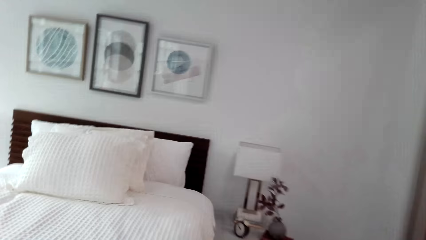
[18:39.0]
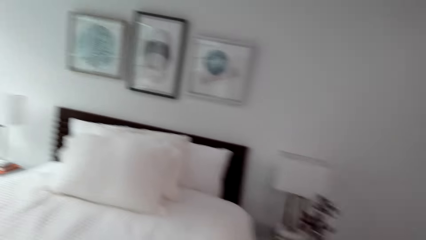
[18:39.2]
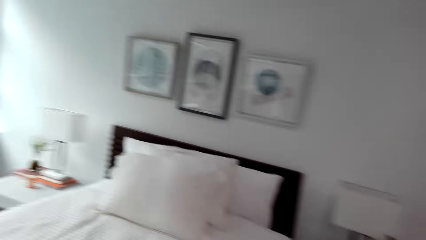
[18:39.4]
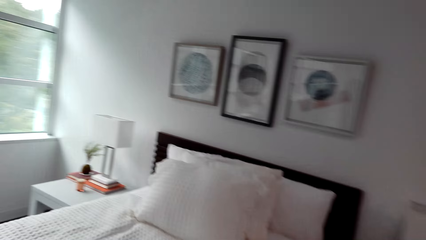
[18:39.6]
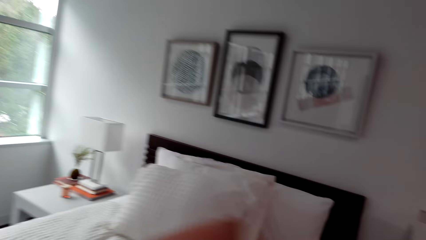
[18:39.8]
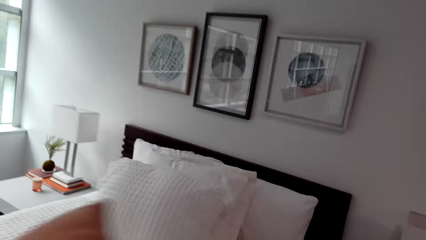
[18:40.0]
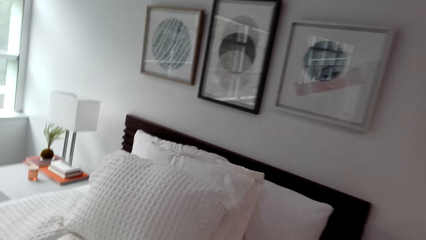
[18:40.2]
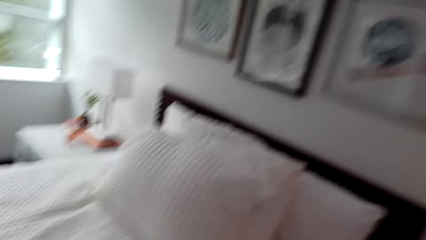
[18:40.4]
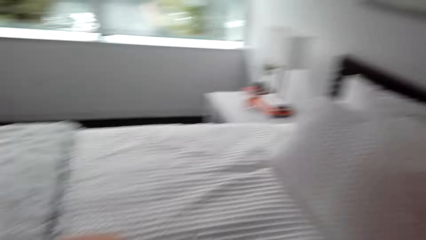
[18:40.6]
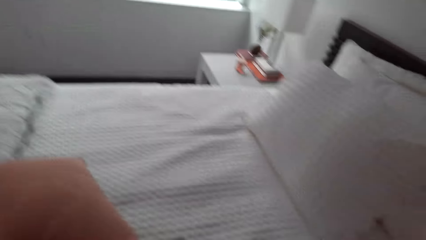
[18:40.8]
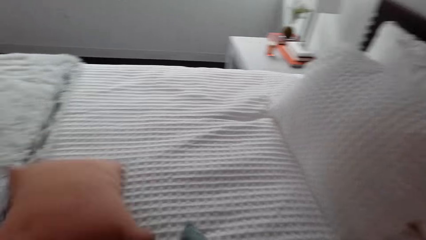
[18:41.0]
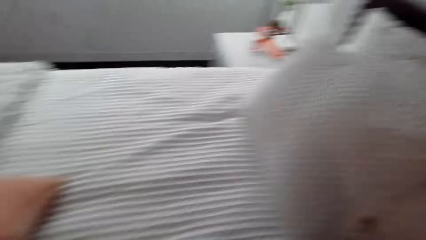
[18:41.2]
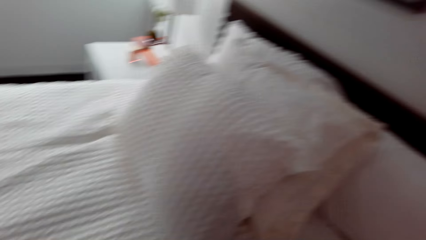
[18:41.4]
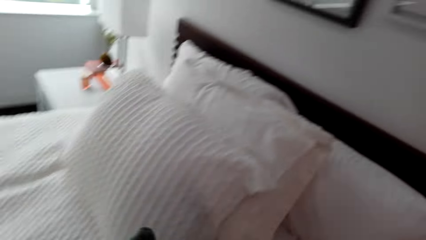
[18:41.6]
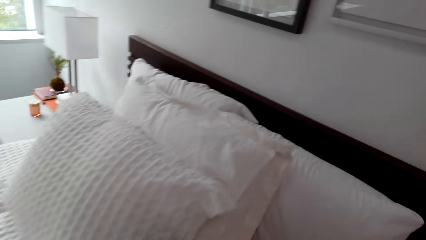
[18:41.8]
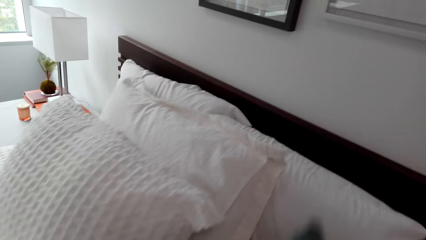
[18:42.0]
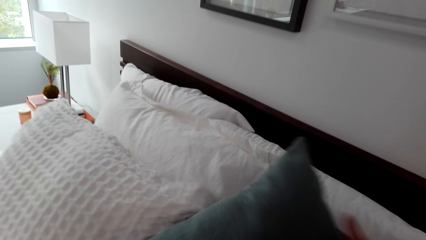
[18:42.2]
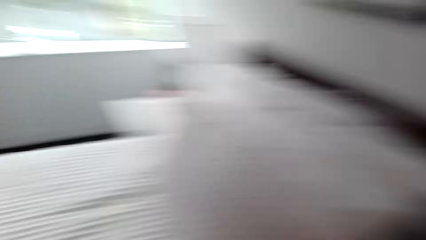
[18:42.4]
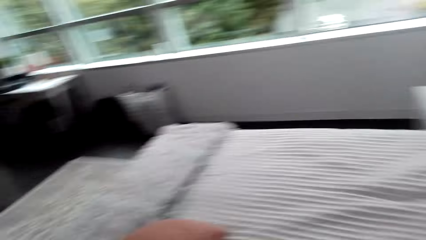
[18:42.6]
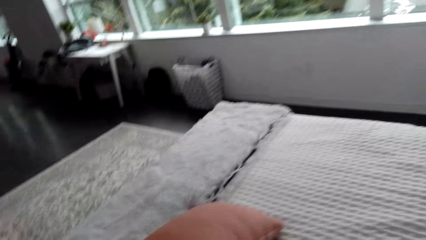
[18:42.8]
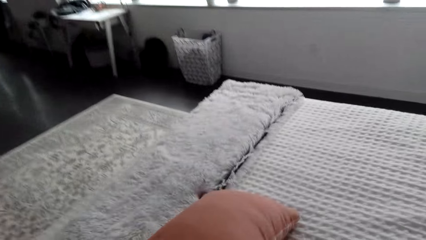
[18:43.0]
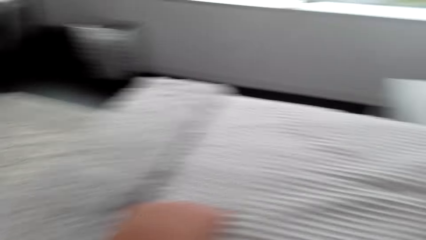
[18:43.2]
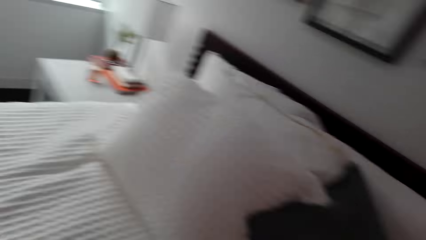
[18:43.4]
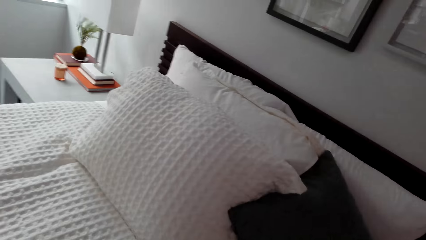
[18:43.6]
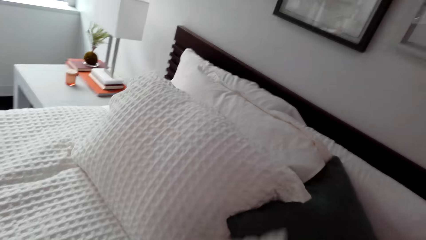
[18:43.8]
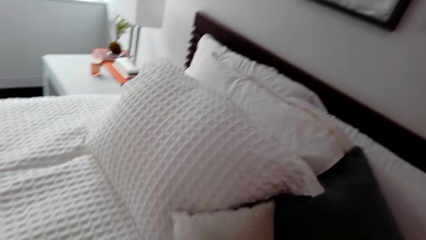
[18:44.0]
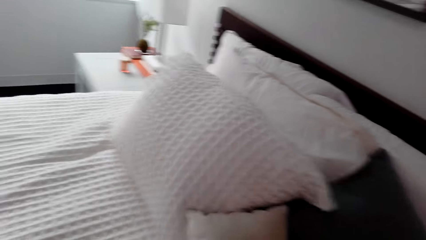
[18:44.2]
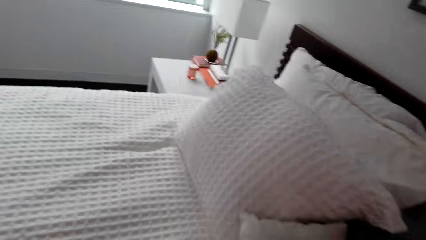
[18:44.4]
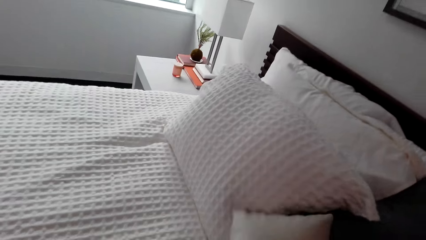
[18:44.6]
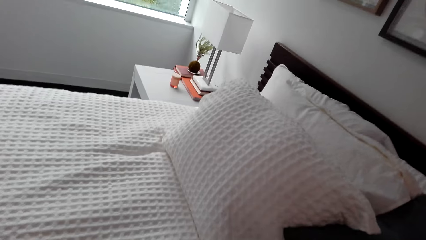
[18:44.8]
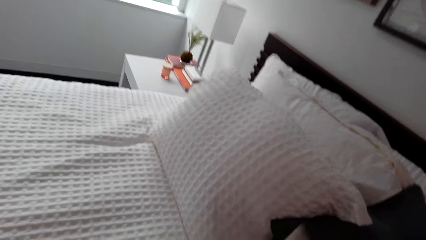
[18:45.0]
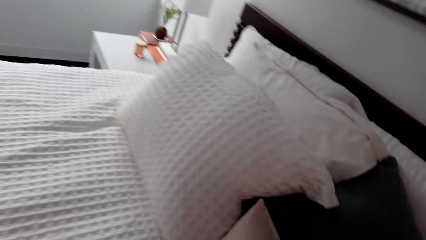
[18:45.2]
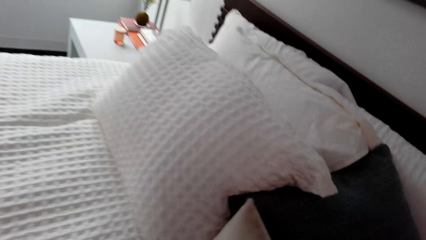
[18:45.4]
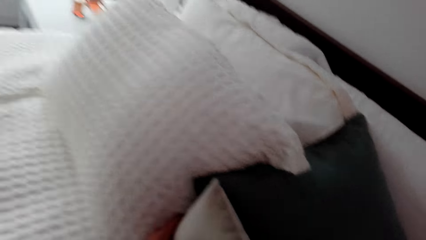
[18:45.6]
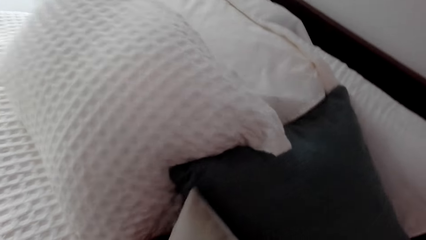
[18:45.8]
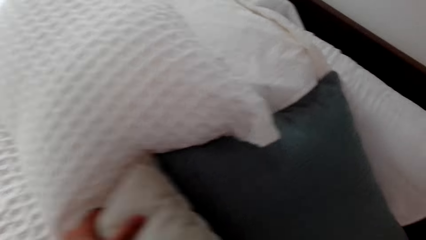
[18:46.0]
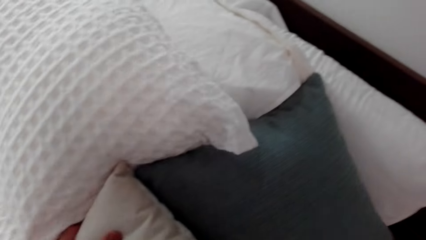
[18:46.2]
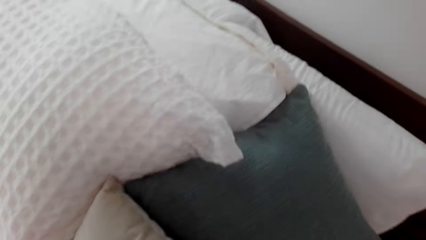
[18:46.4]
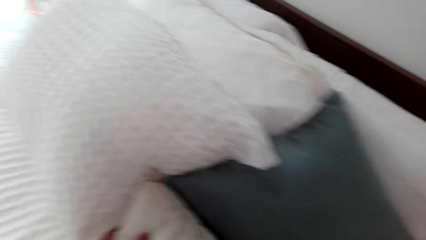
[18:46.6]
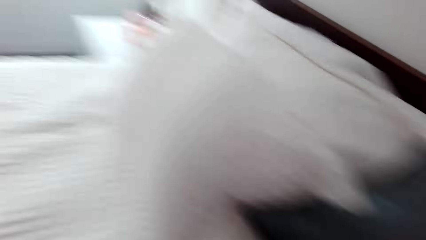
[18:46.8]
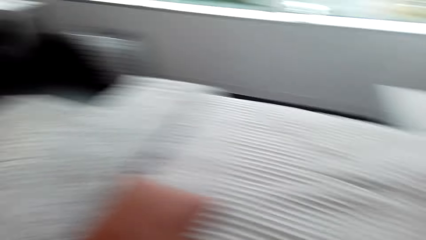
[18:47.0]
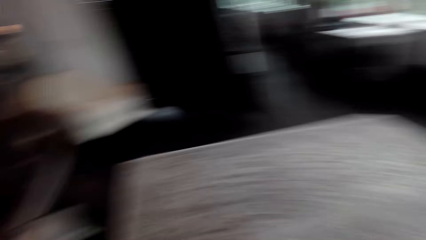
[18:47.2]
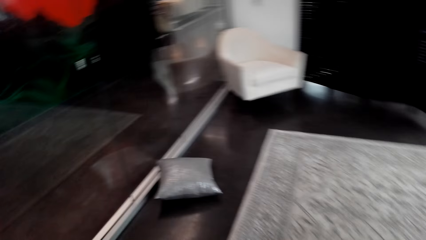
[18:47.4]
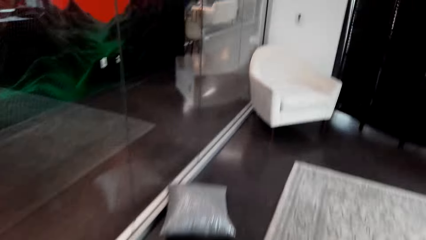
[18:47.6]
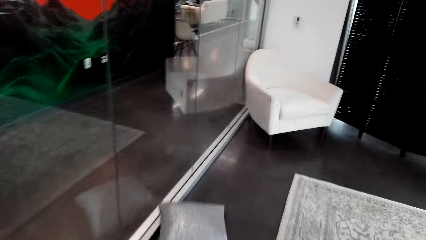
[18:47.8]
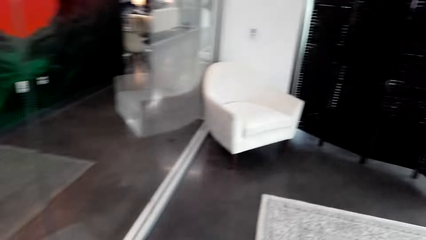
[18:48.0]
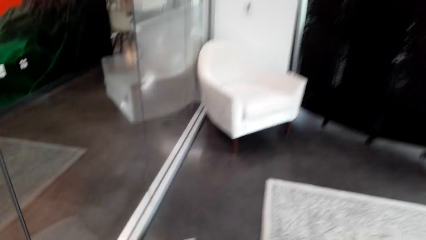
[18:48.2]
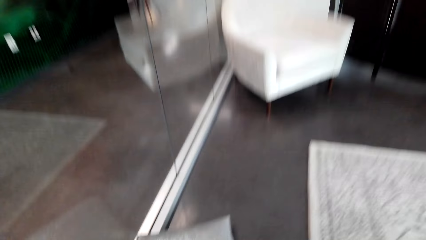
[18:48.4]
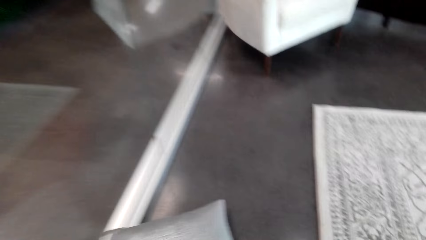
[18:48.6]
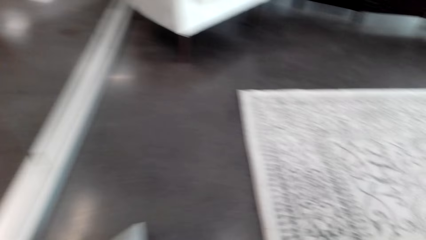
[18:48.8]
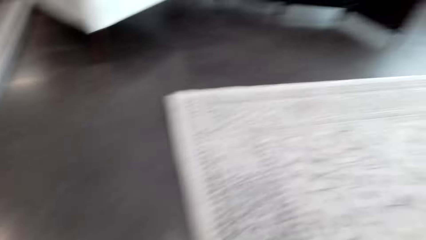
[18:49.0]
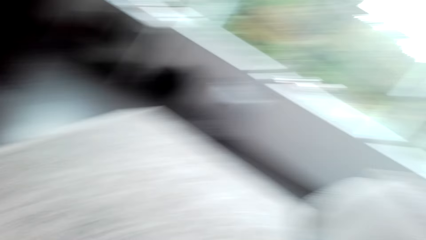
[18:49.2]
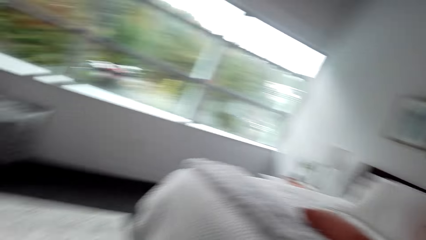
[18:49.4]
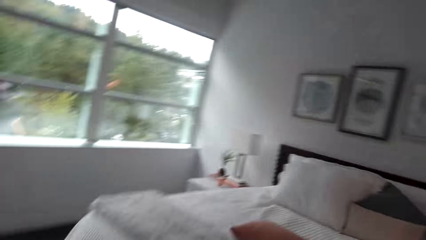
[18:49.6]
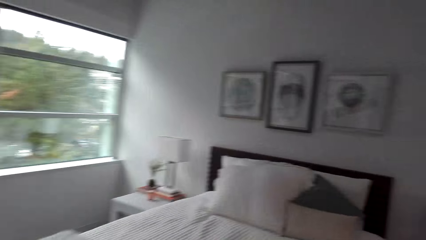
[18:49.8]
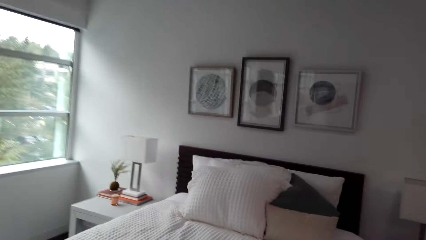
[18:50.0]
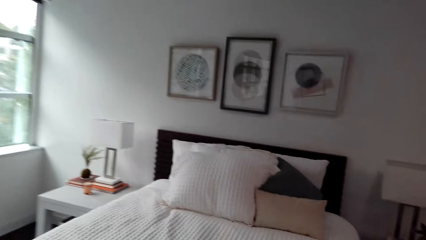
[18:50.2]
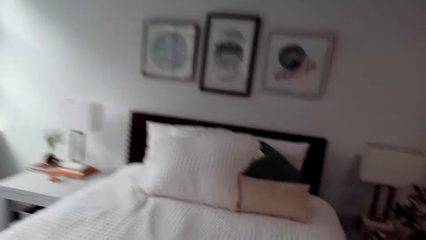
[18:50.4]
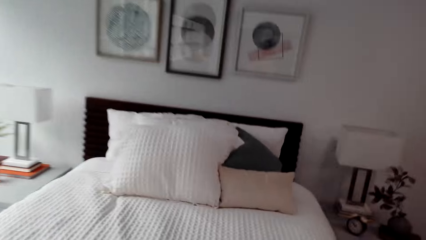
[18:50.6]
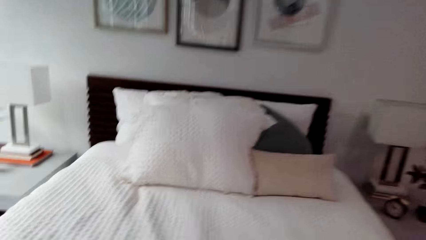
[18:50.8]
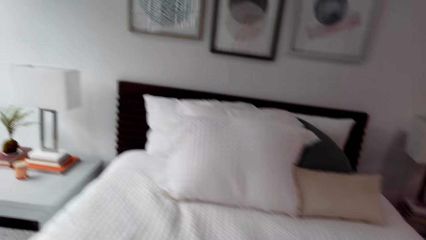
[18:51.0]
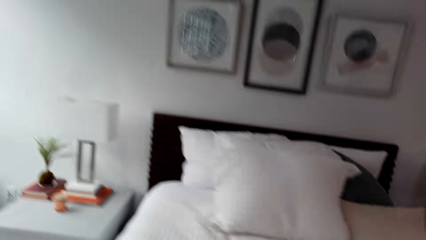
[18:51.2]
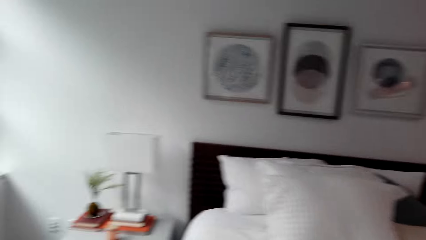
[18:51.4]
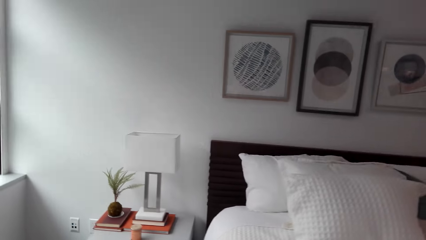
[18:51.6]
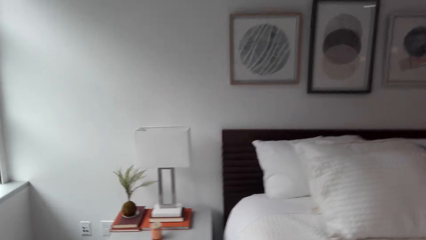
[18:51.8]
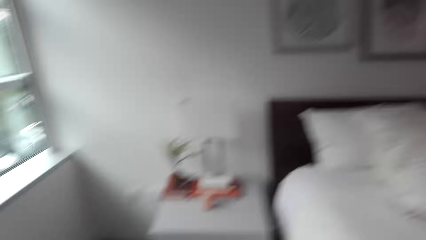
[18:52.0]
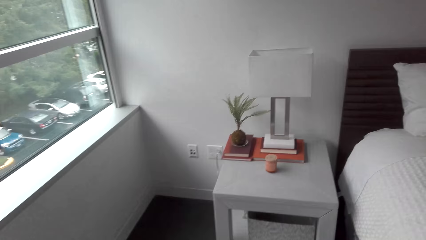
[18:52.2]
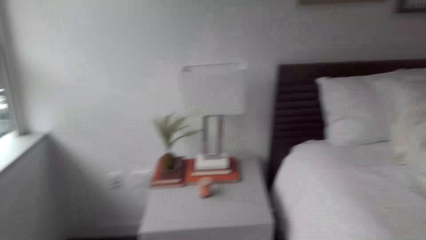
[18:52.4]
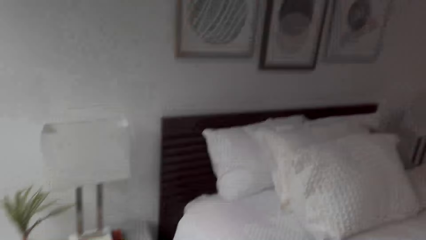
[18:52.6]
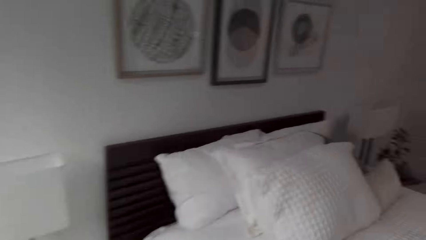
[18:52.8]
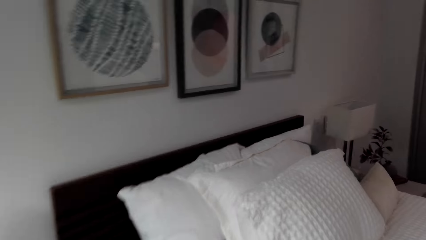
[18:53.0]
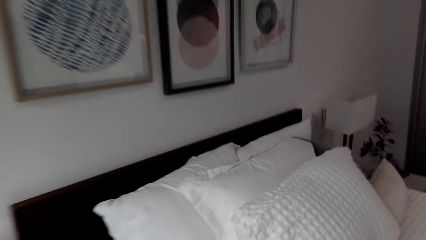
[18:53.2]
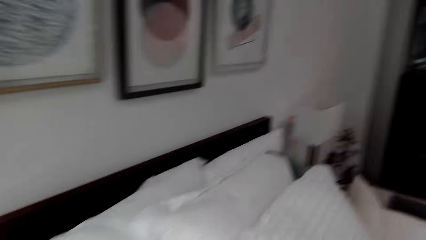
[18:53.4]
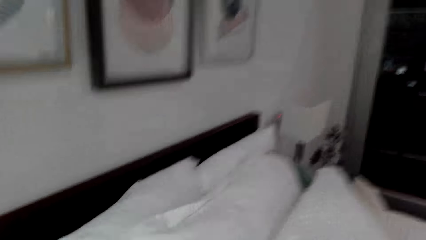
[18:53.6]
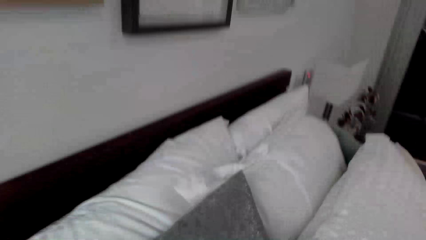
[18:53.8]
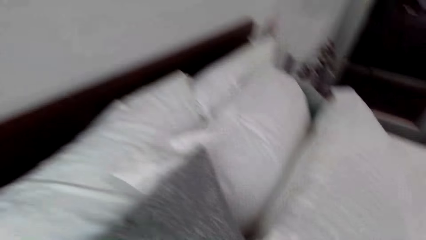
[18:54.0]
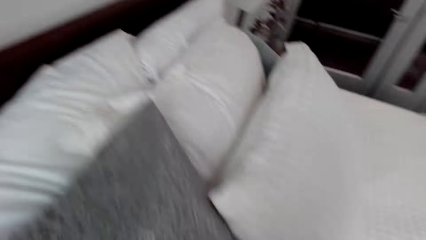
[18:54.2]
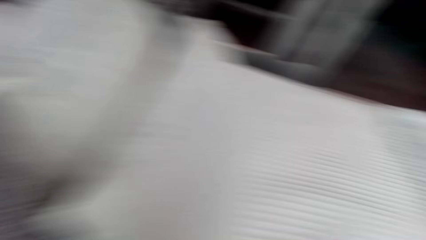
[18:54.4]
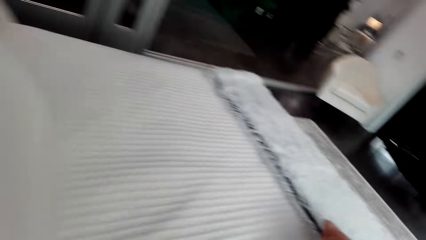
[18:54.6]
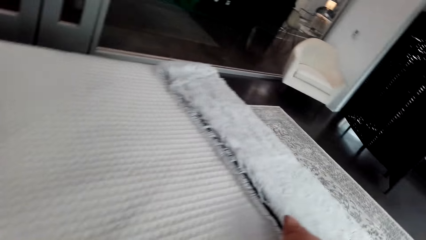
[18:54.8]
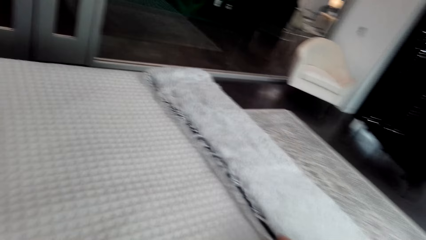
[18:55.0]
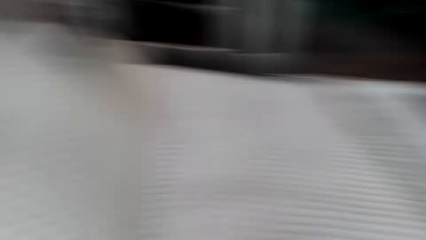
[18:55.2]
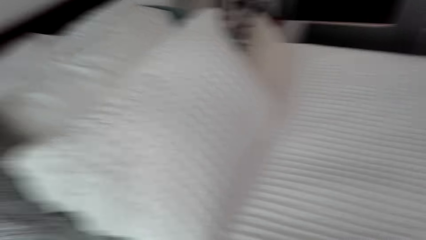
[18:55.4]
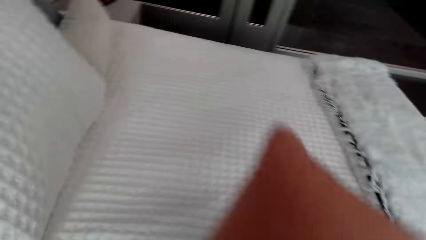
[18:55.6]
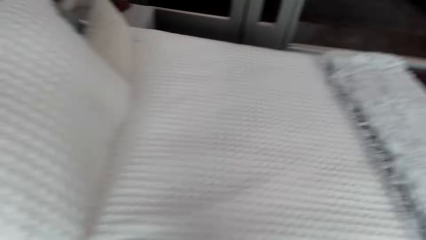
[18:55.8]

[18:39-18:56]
The camera wearer moves. They put the pillows on the bed. They throw a pillow on the bed. They throw a pillow to the topside of the bed. They throw a pillow to the topside of the bed again. They align the pillows. They pick a pillow from the floor and walk round the bed. They place a pillow at the topside of the bed.
